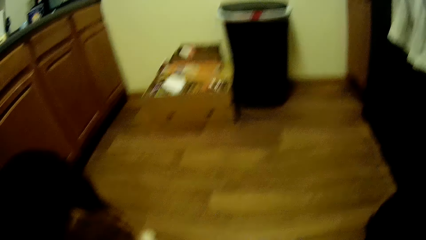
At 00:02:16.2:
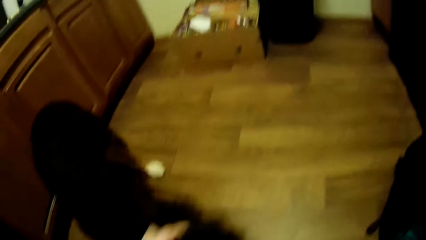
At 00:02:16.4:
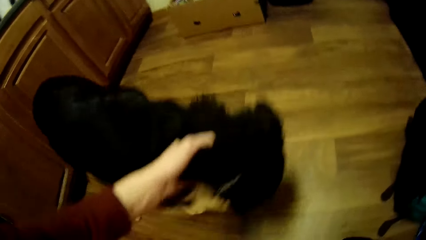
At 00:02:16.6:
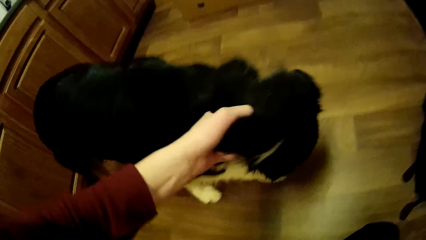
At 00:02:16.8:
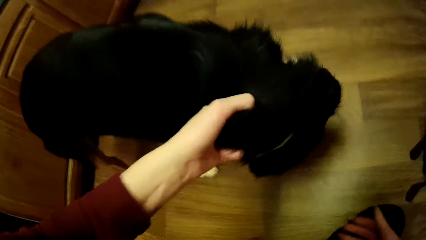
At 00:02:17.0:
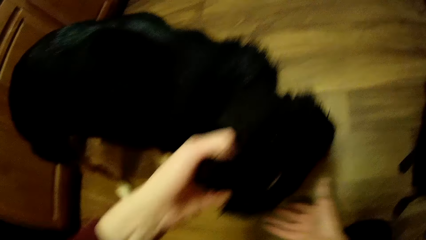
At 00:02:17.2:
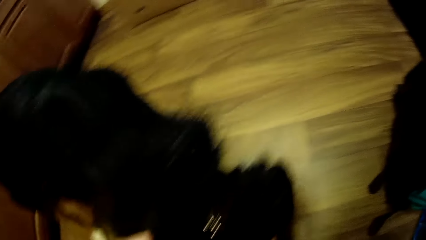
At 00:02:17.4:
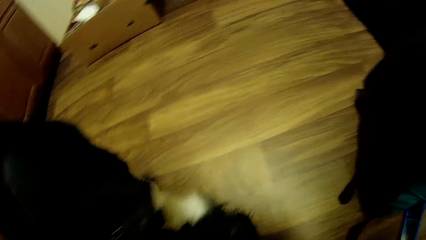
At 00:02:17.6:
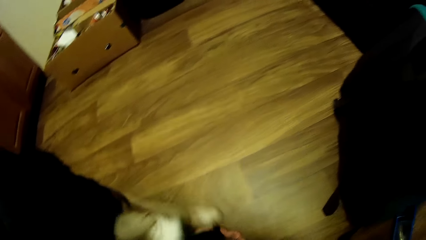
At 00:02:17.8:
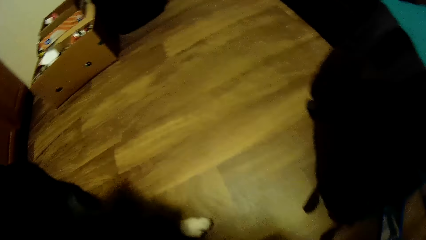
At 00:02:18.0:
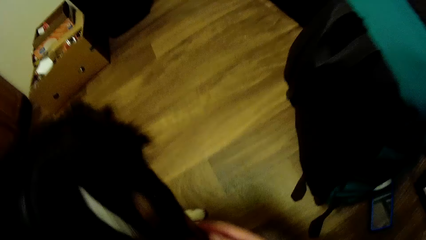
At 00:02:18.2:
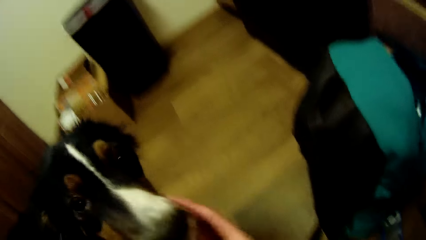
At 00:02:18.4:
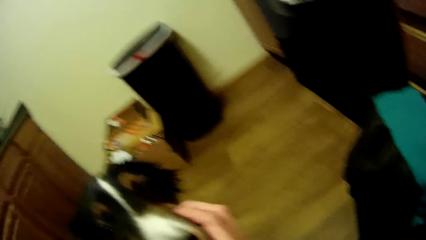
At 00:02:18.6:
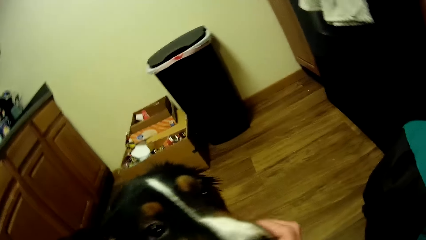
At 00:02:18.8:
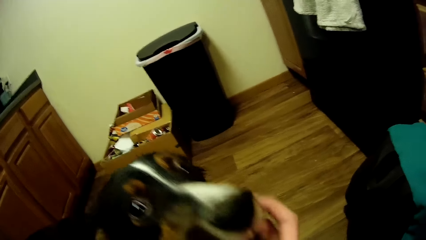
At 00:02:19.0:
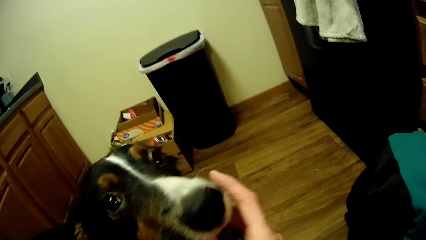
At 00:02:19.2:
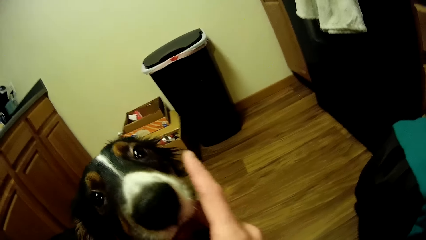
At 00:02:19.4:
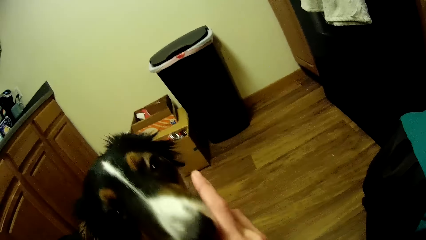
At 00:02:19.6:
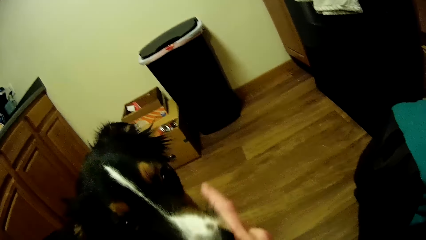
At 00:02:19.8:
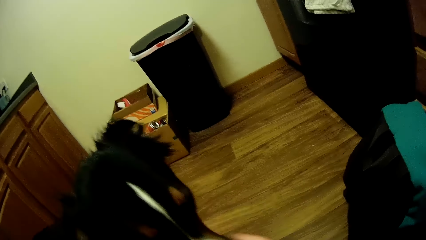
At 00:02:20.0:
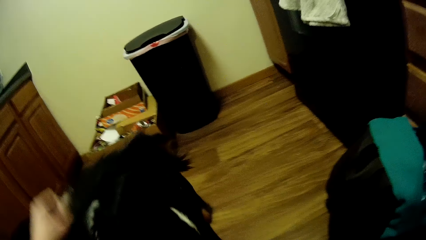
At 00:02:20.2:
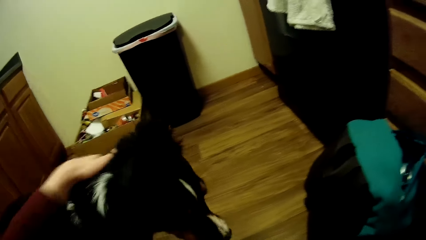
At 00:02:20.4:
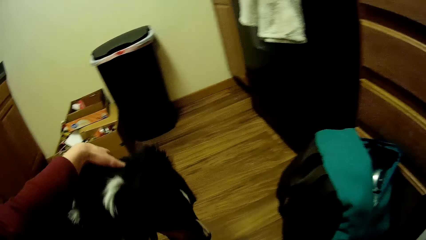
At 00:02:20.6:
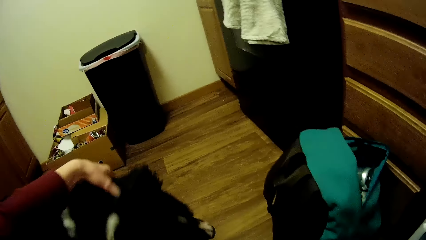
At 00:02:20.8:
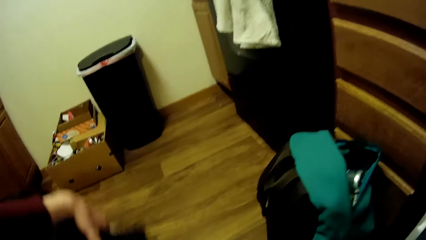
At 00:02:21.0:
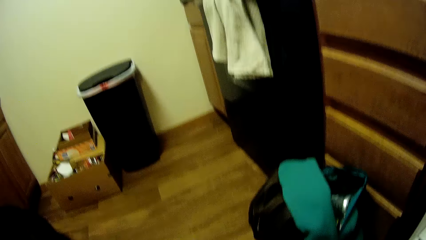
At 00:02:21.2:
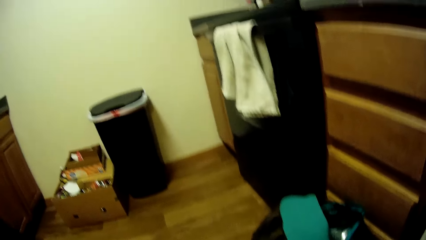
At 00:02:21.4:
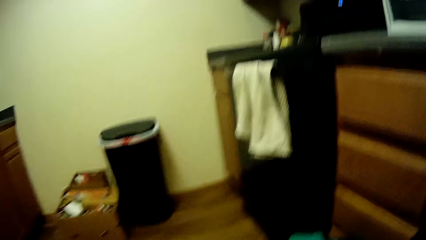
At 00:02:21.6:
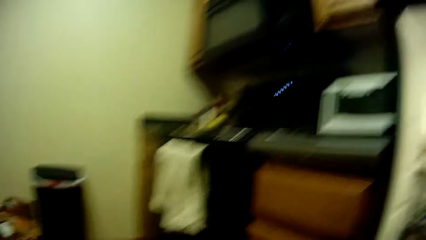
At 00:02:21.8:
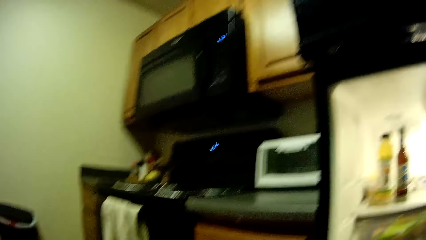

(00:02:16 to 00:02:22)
The camera wearer plays with the dog and touches the dog.
